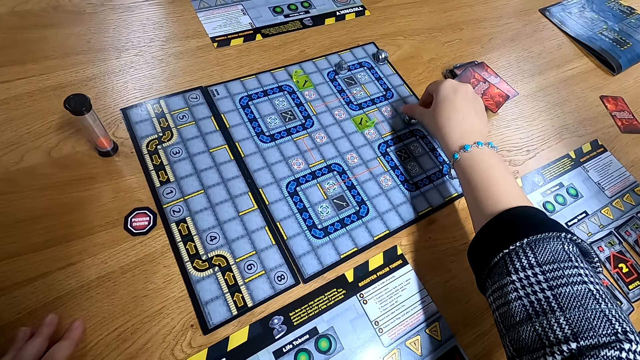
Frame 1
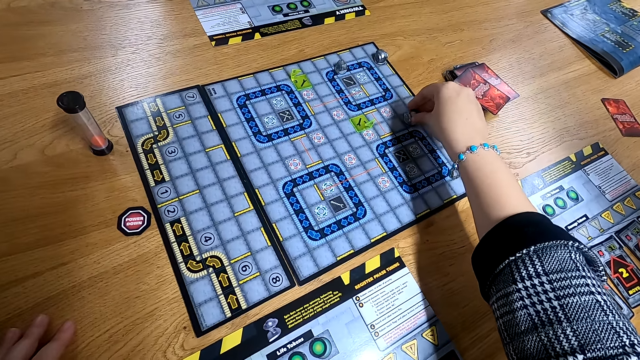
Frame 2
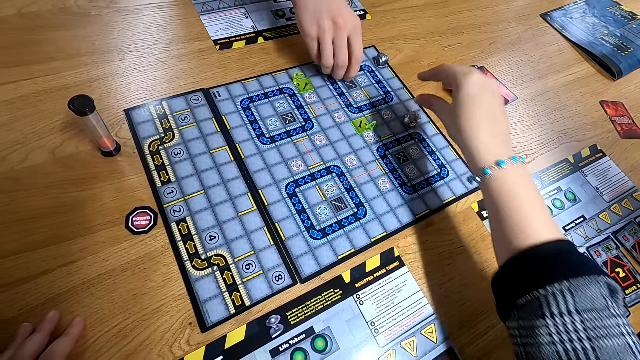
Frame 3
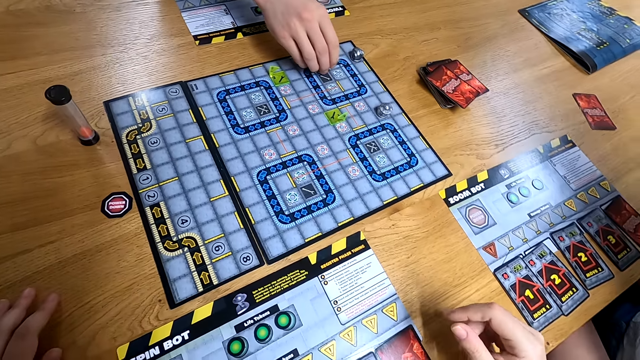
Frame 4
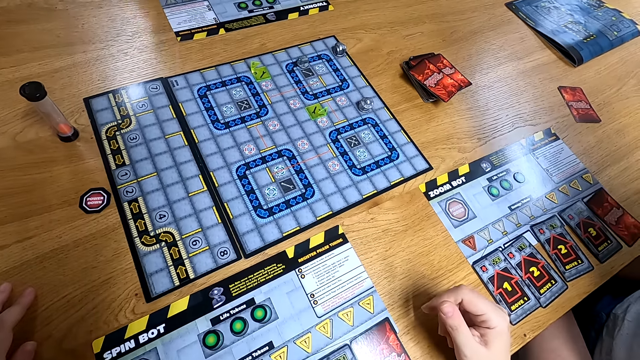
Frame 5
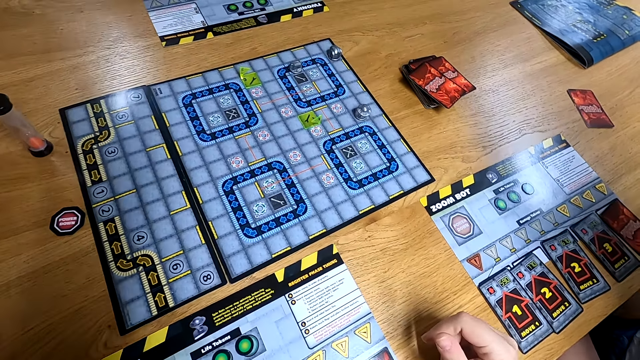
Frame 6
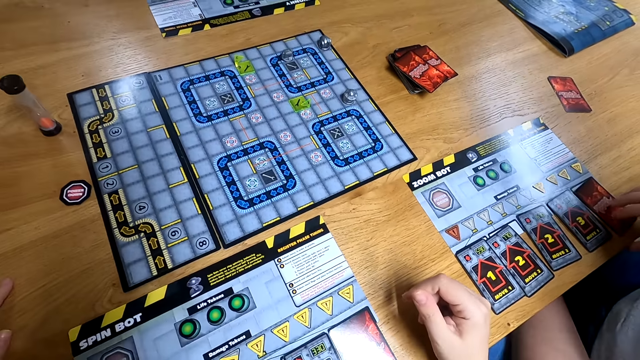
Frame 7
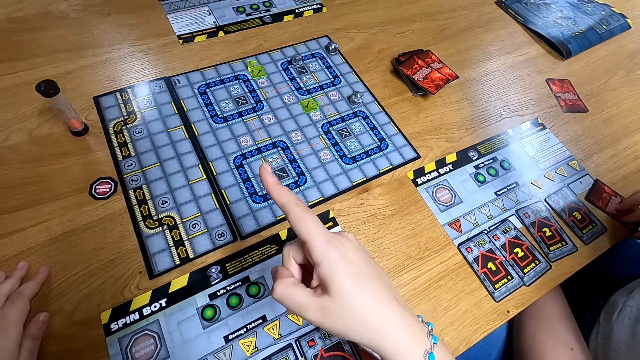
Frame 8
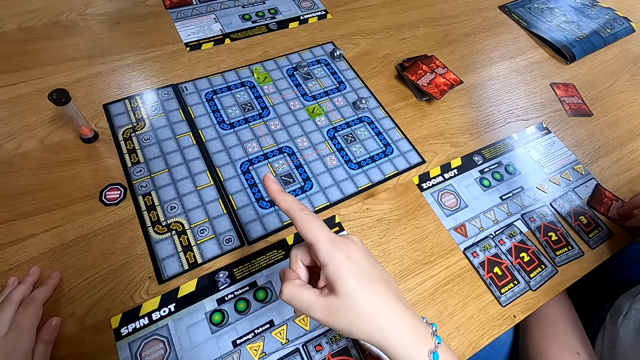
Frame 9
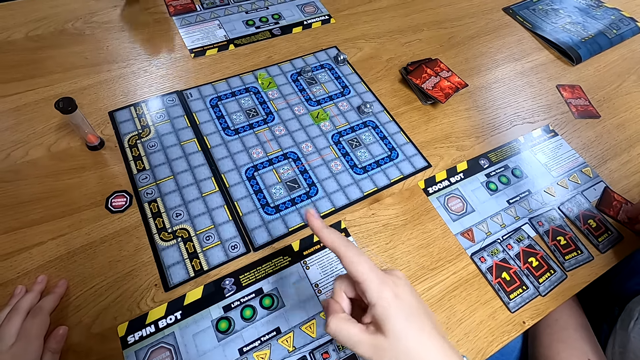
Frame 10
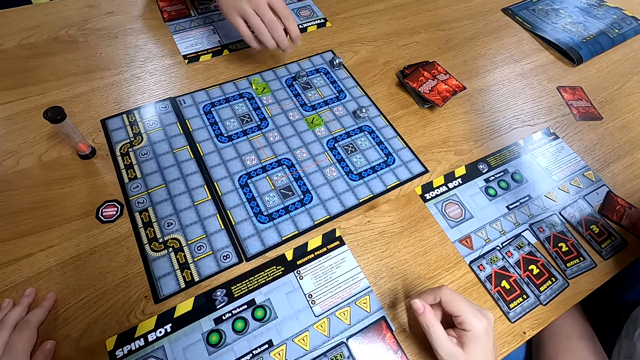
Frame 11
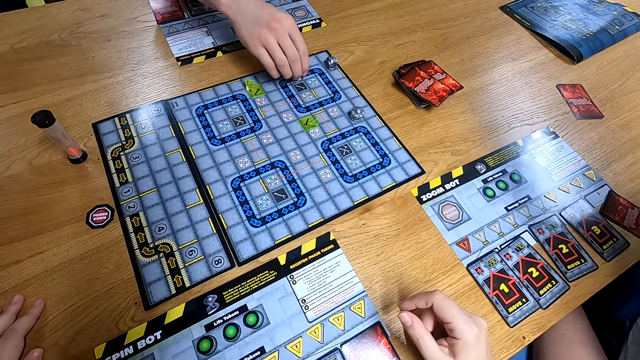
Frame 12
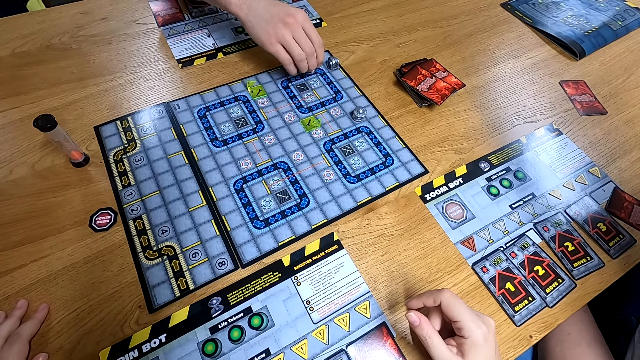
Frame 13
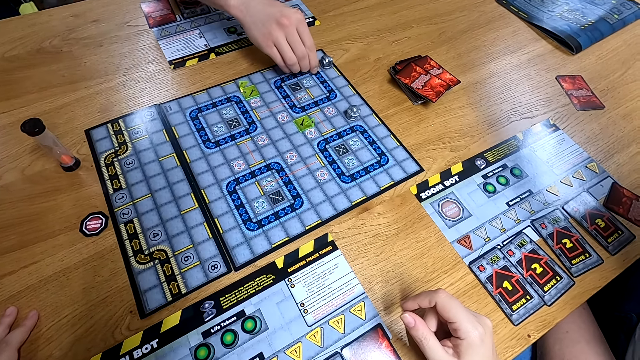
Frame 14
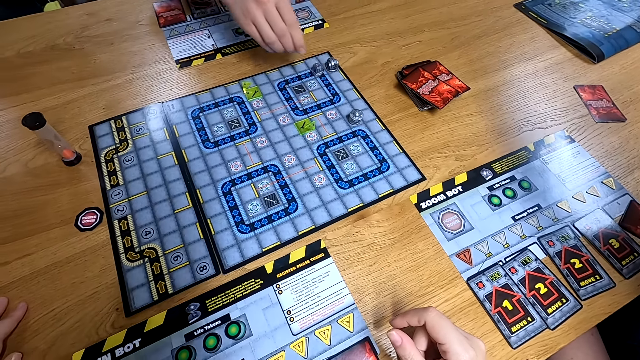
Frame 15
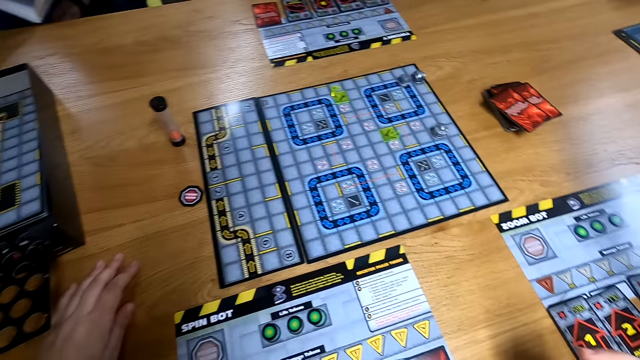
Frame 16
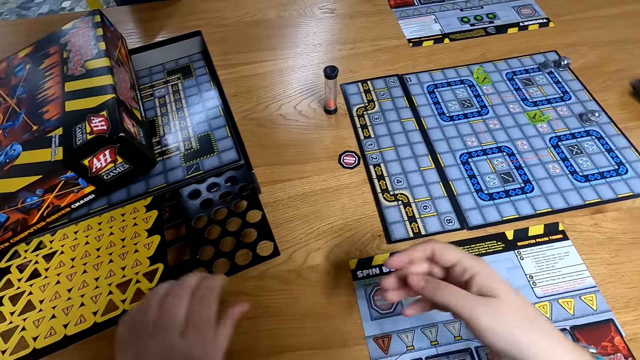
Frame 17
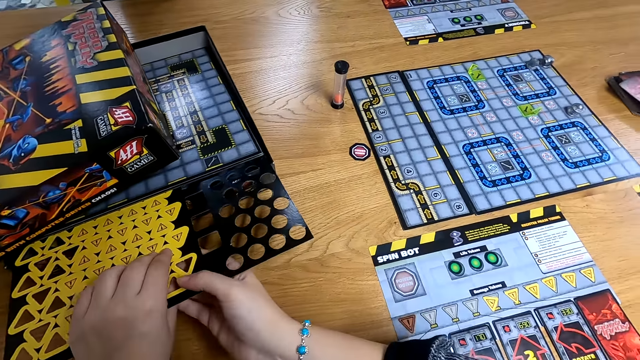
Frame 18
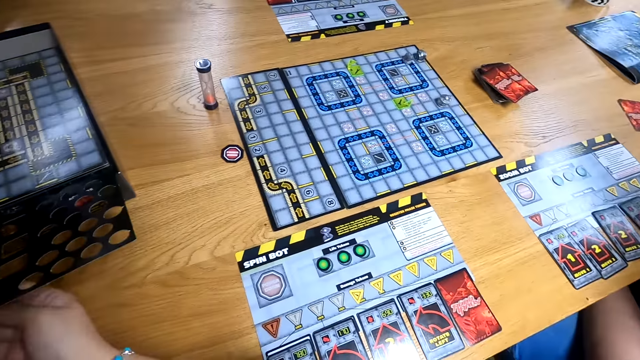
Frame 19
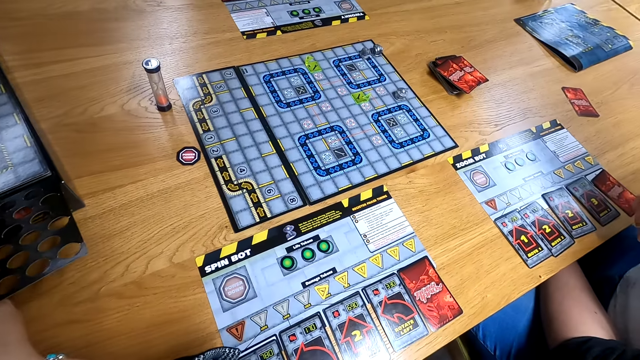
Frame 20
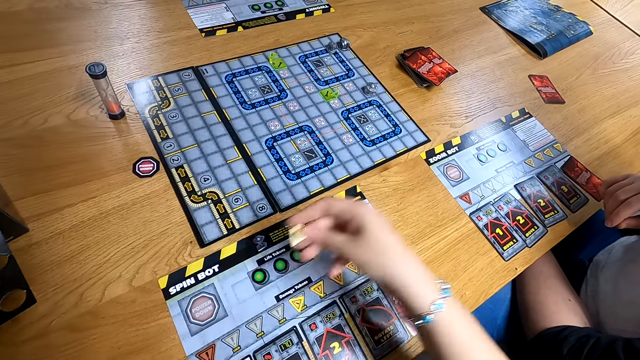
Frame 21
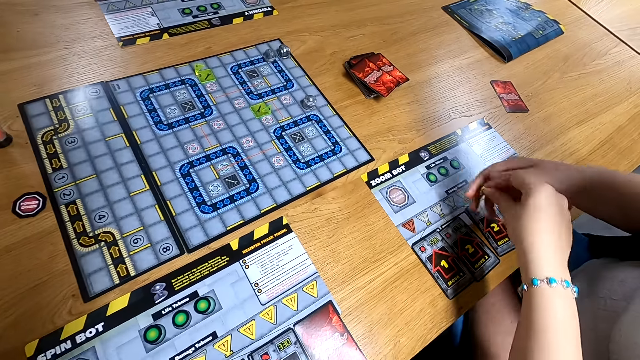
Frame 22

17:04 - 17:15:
The camera wearer moves the robot with his right hand on the board game. A man moves the robot with his right hand on the board game. The man moves the robot again. The camera wearer removes the chip from the game pack on the table with his hands.

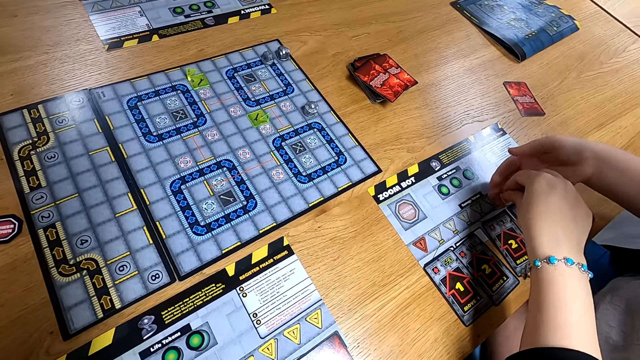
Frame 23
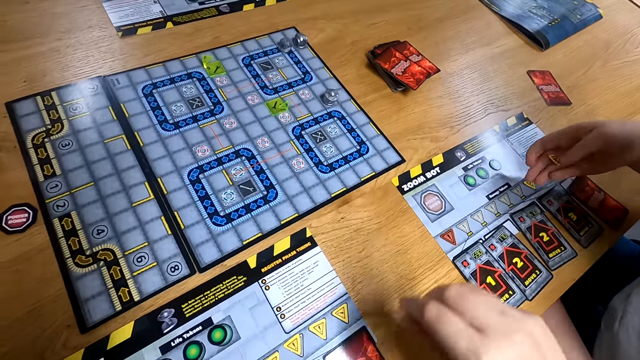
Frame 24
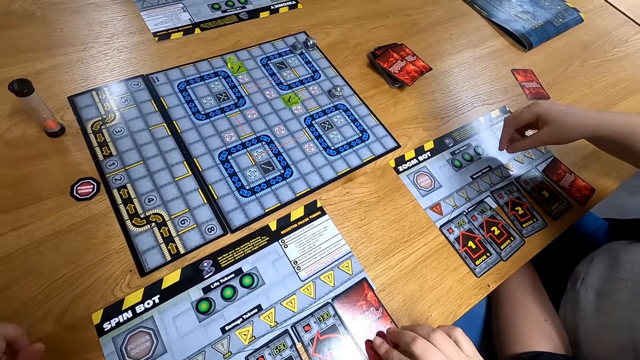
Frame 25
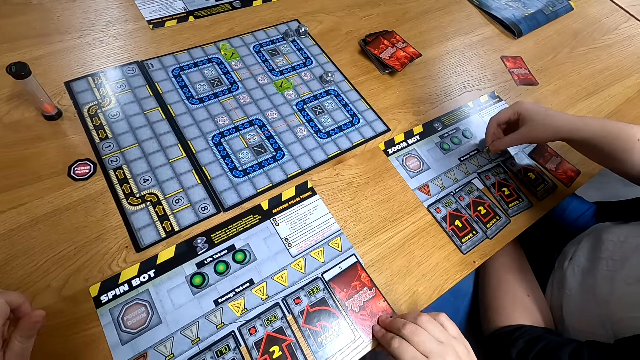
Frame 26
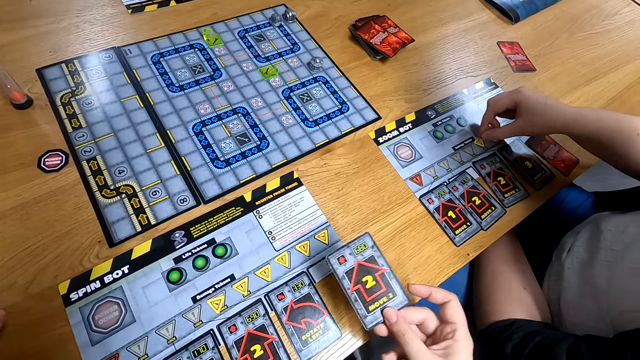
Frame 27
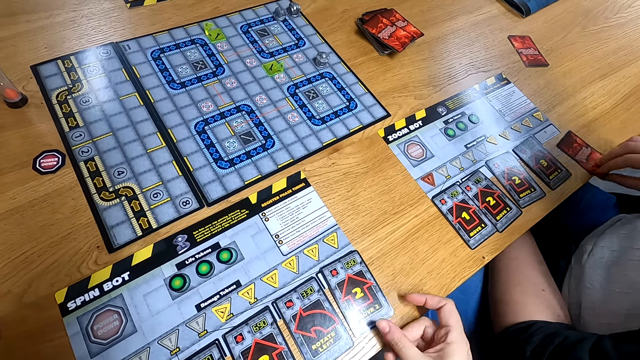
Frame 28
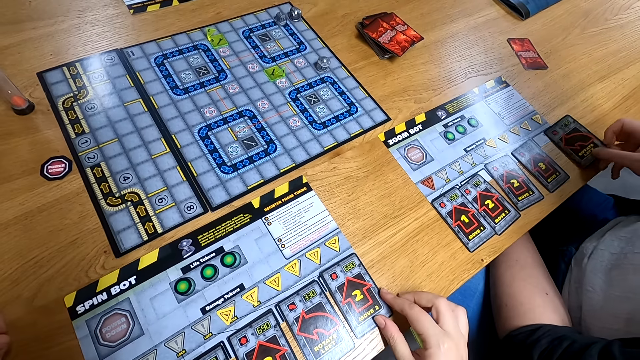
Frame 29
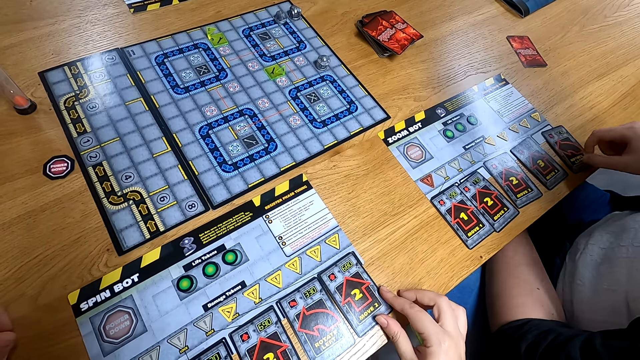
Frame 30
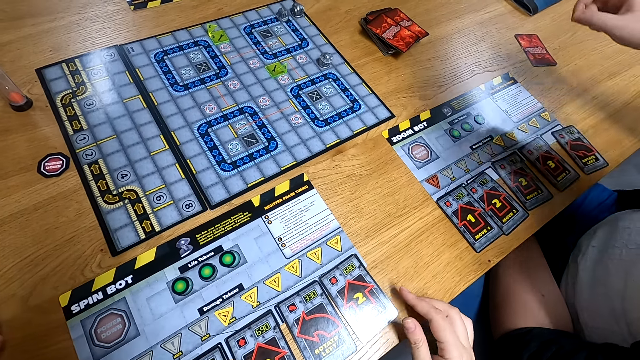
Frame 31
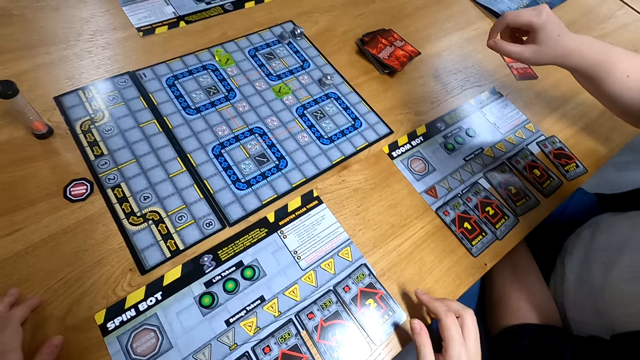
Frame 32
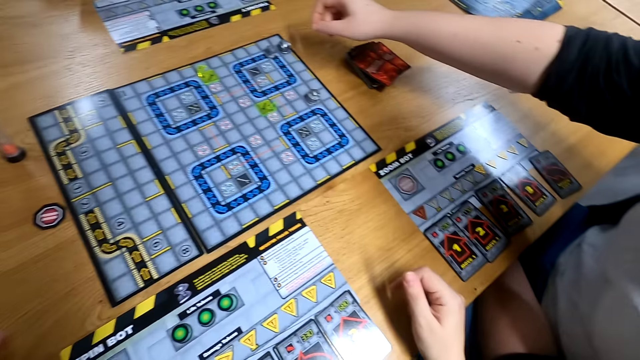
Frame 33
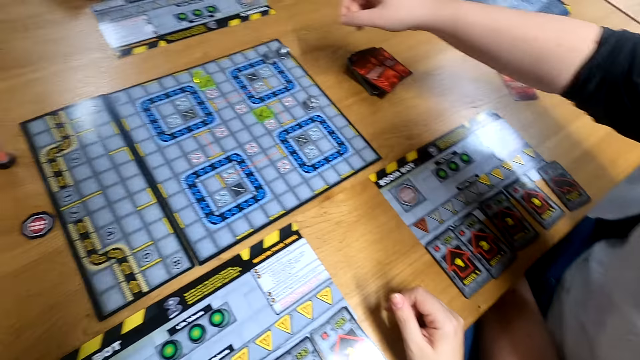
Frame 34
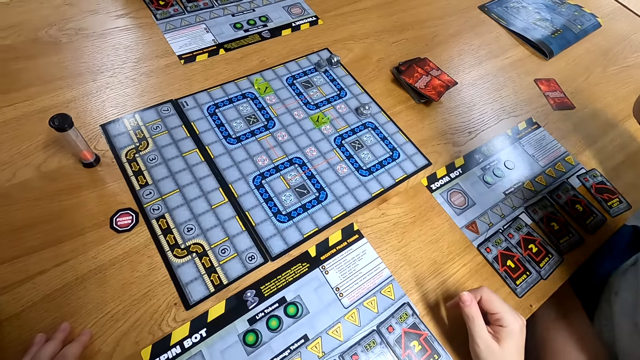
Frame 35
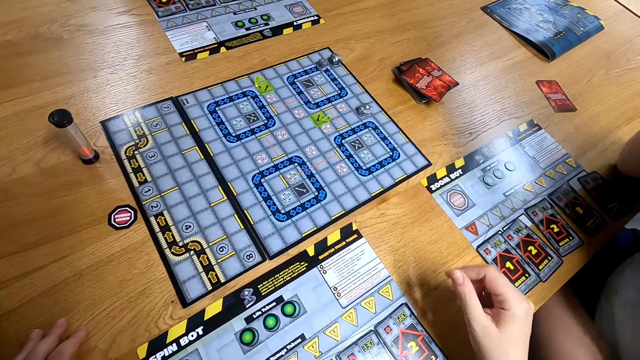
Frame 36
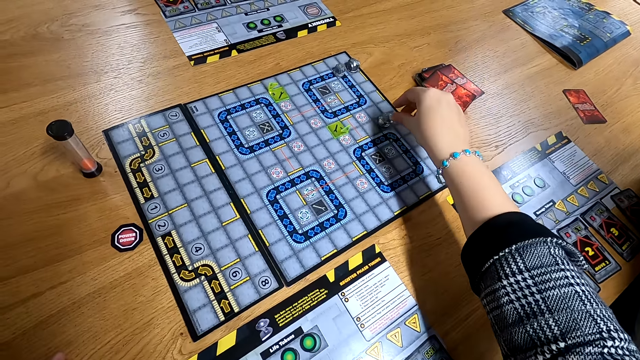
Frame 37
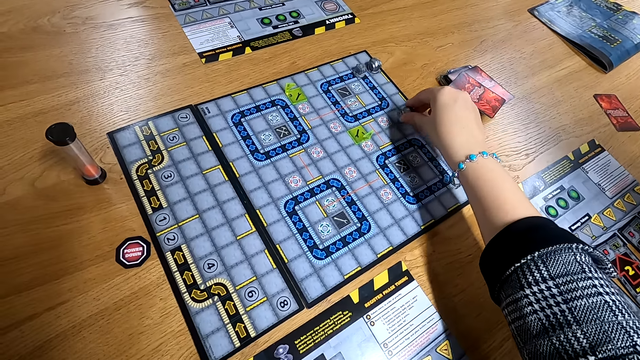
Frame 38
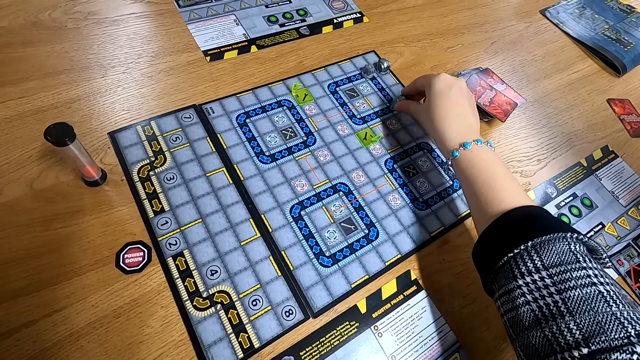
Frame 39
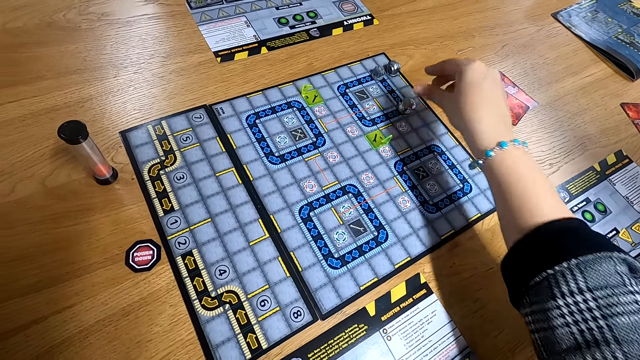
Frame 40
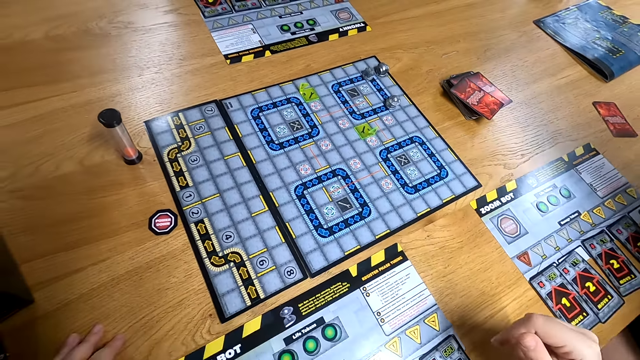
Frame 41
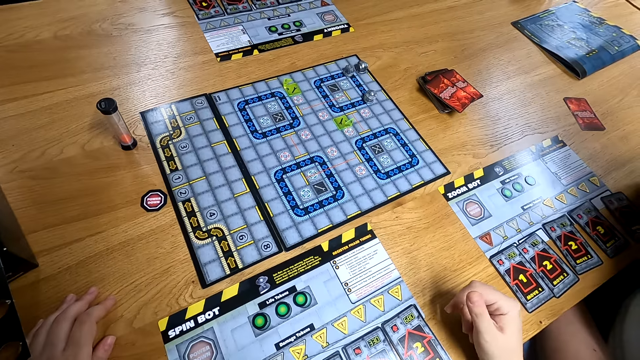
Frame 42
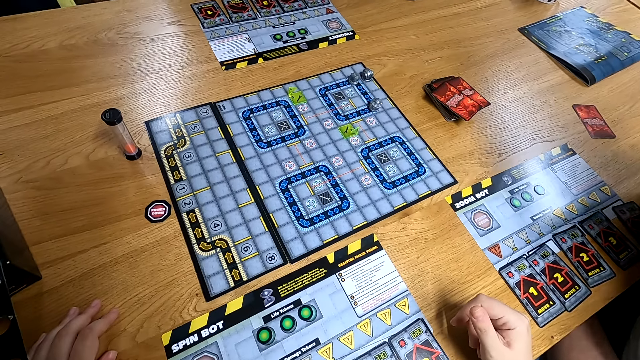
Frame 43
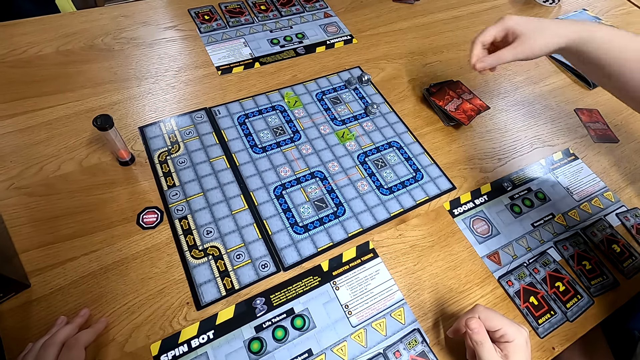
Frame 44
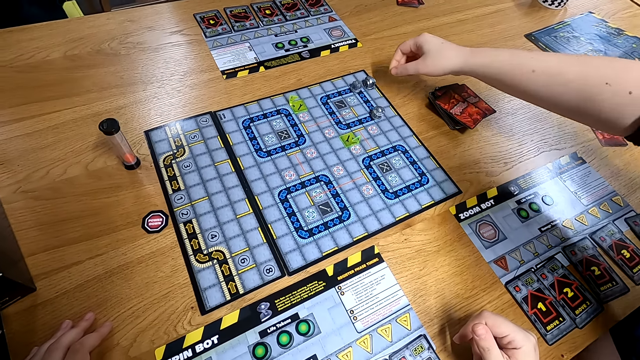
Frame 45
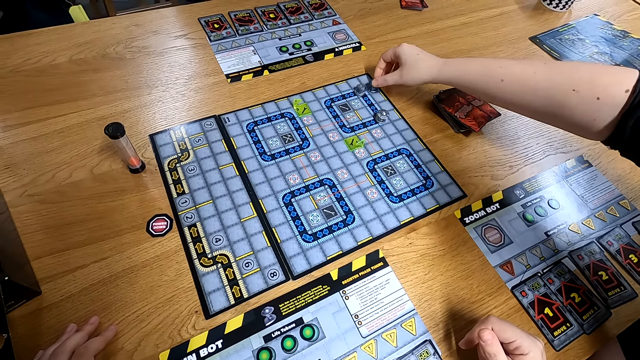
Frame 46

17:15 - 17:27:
The camera wearer gives a man something. He drops the chip on the man's right hand on the table. The man drops the chip on the program on the table with his right hand. The camera wearer flips the card on the table with his right hand. The man flips the card on the table with his right hand. The camera wearer moves the robot with his right hand on the board game.
